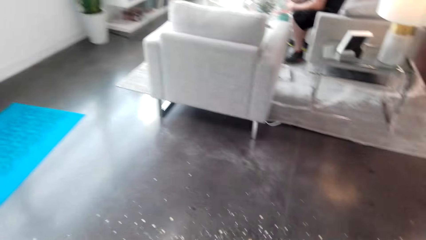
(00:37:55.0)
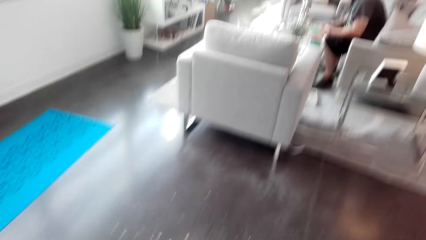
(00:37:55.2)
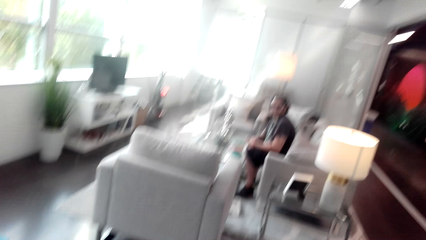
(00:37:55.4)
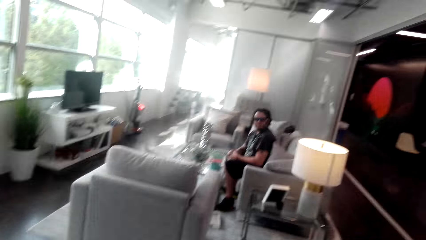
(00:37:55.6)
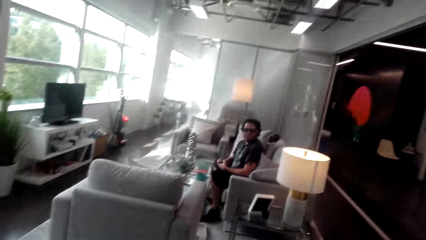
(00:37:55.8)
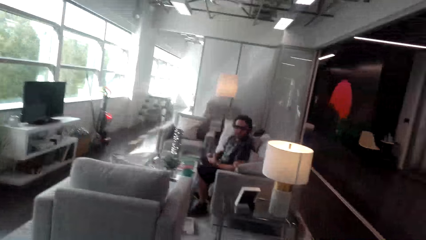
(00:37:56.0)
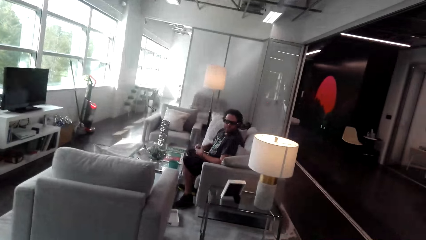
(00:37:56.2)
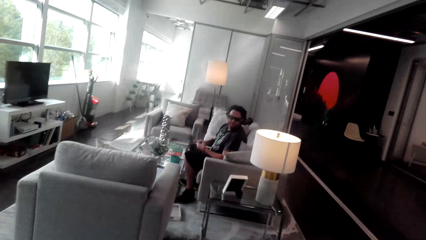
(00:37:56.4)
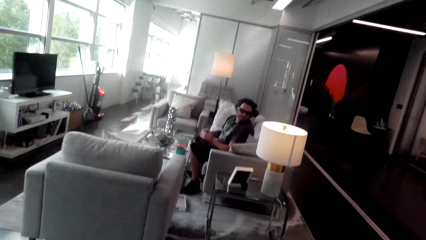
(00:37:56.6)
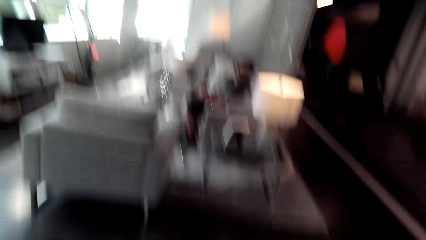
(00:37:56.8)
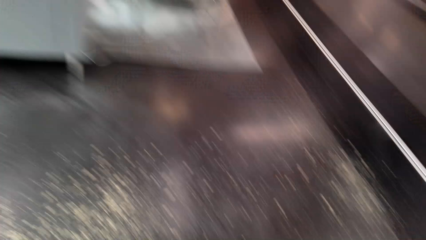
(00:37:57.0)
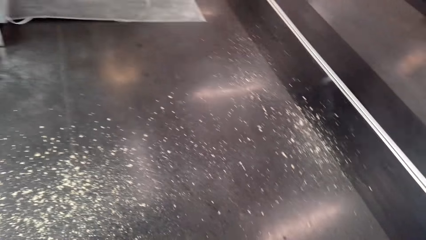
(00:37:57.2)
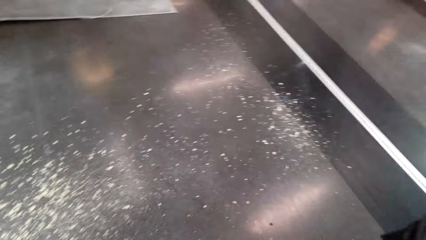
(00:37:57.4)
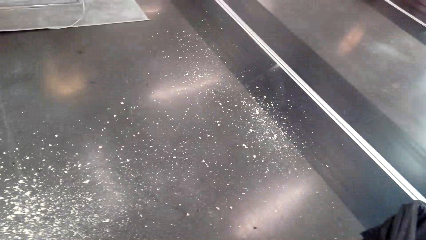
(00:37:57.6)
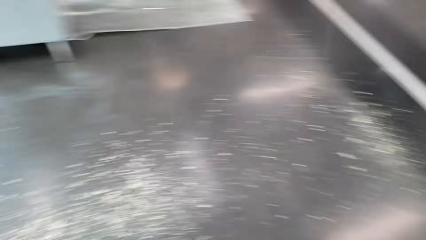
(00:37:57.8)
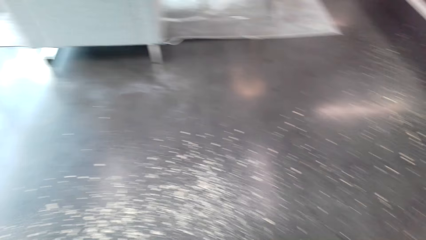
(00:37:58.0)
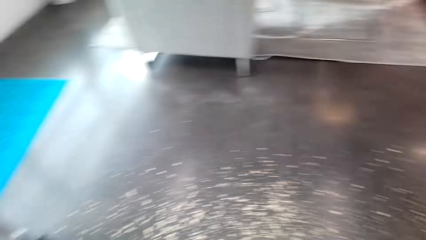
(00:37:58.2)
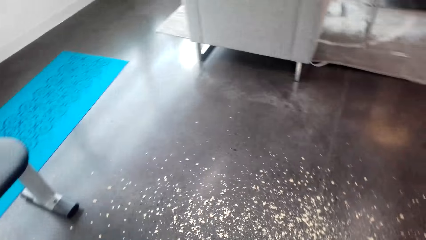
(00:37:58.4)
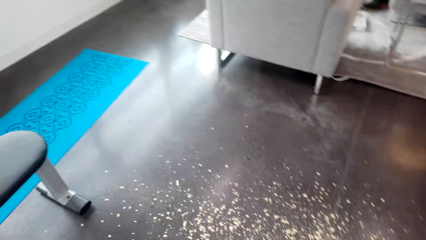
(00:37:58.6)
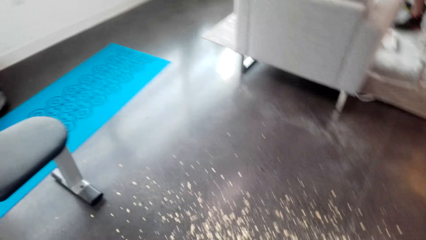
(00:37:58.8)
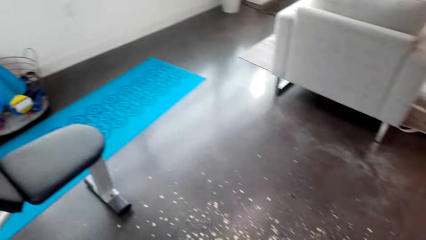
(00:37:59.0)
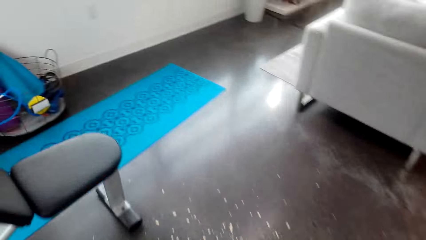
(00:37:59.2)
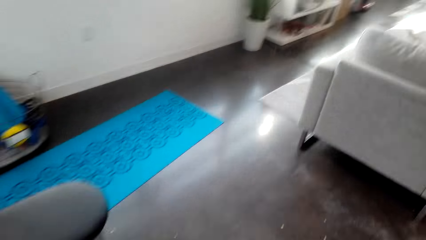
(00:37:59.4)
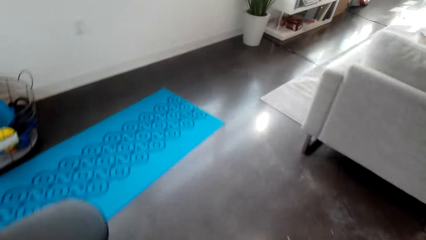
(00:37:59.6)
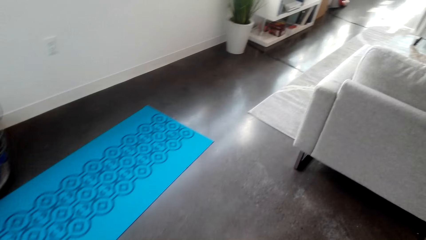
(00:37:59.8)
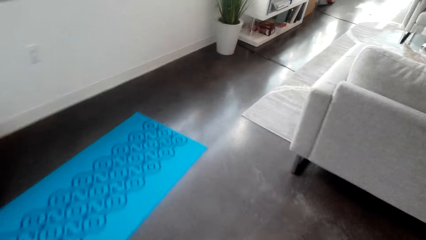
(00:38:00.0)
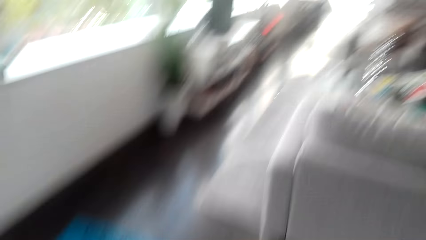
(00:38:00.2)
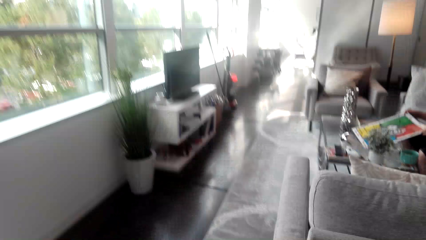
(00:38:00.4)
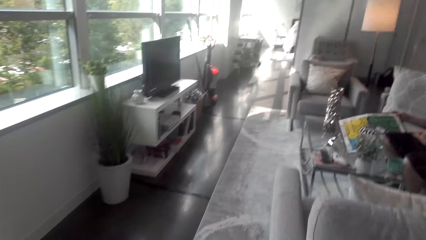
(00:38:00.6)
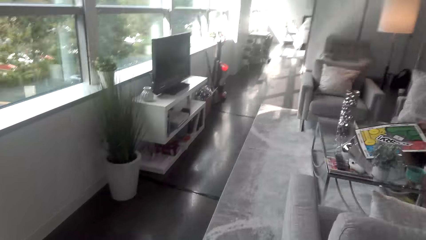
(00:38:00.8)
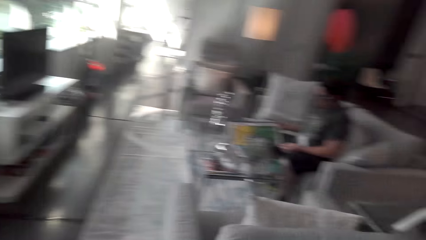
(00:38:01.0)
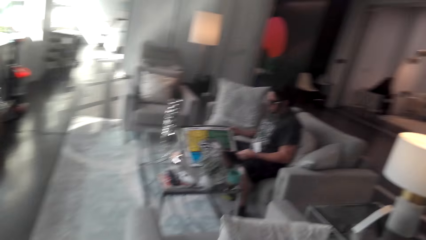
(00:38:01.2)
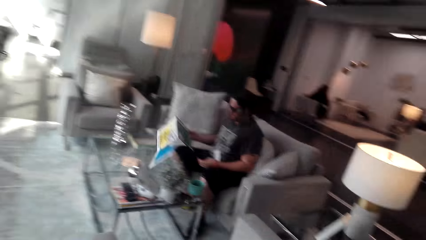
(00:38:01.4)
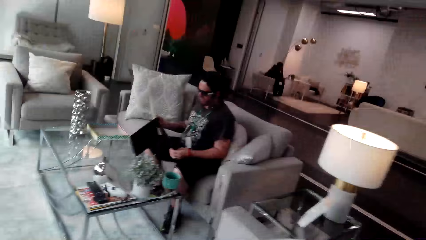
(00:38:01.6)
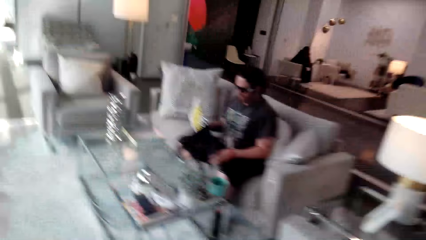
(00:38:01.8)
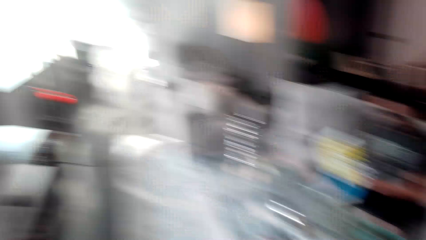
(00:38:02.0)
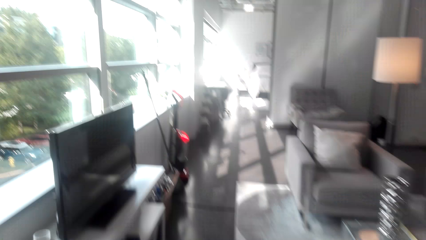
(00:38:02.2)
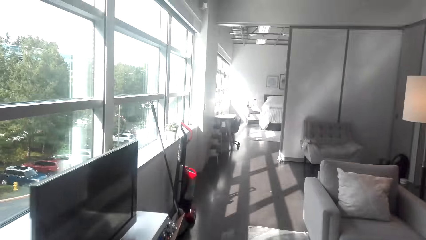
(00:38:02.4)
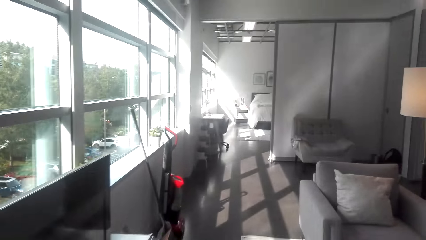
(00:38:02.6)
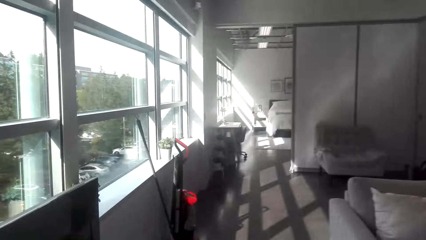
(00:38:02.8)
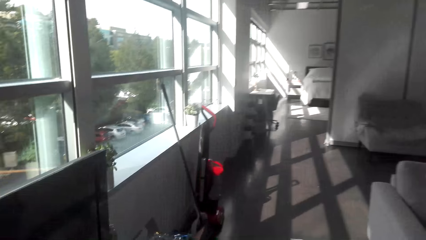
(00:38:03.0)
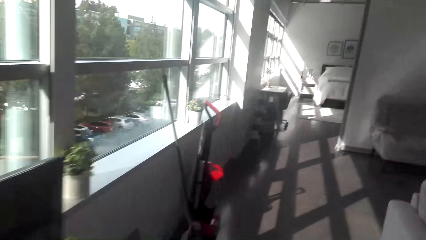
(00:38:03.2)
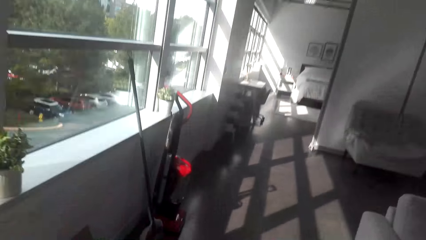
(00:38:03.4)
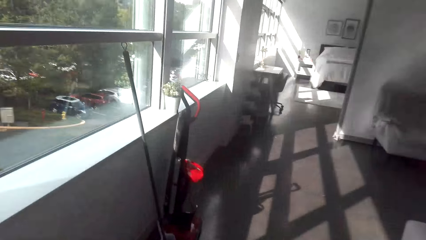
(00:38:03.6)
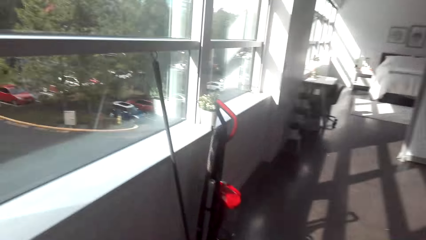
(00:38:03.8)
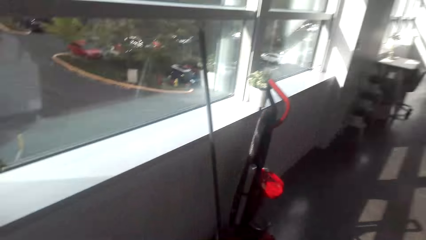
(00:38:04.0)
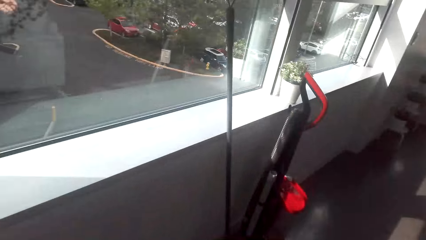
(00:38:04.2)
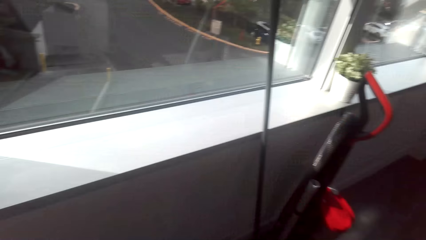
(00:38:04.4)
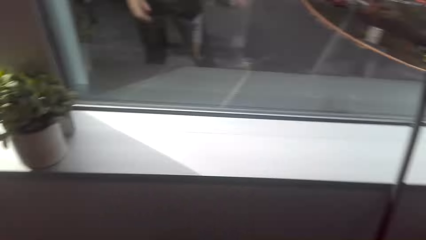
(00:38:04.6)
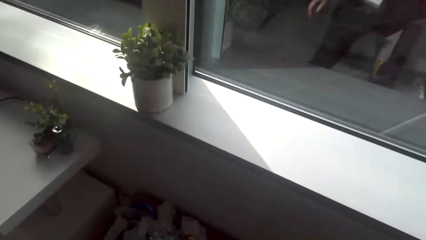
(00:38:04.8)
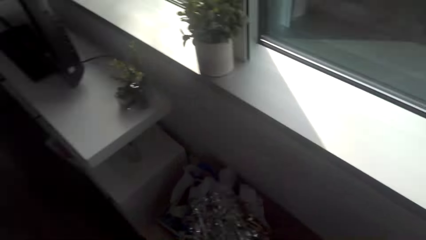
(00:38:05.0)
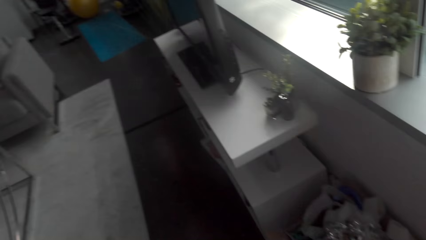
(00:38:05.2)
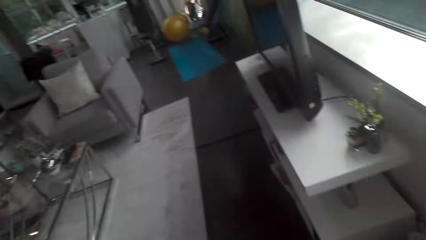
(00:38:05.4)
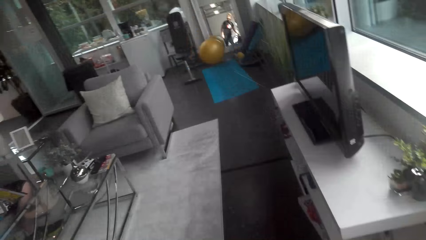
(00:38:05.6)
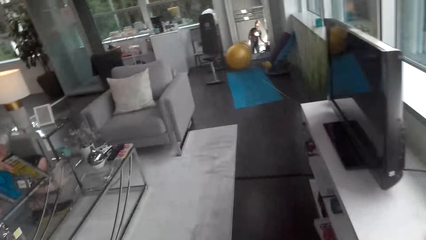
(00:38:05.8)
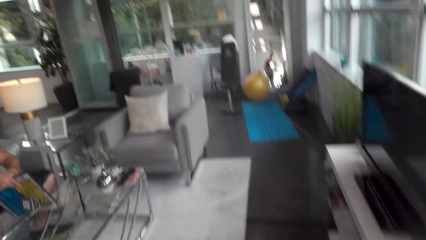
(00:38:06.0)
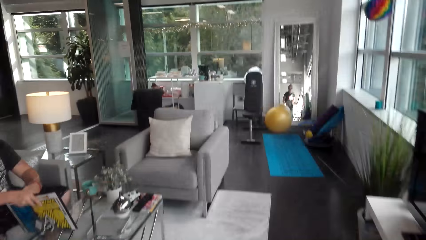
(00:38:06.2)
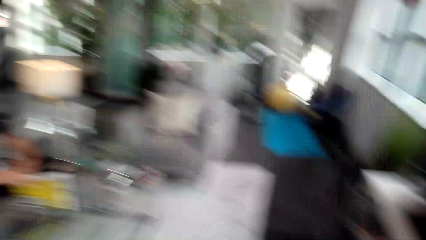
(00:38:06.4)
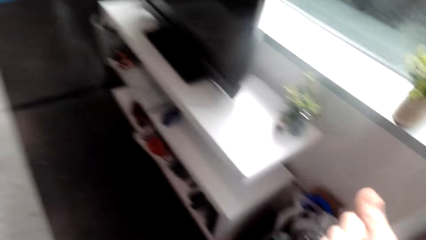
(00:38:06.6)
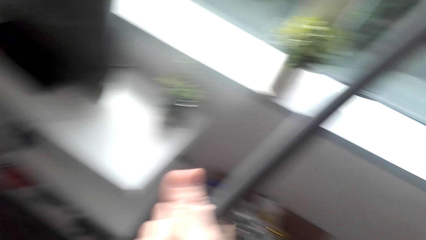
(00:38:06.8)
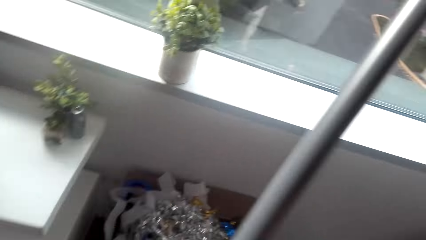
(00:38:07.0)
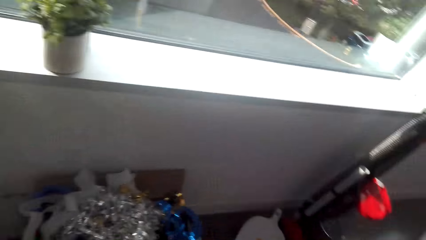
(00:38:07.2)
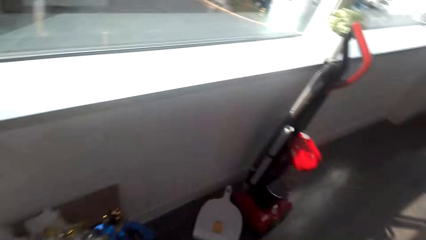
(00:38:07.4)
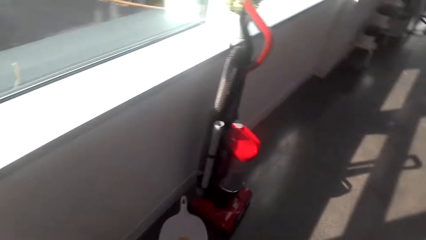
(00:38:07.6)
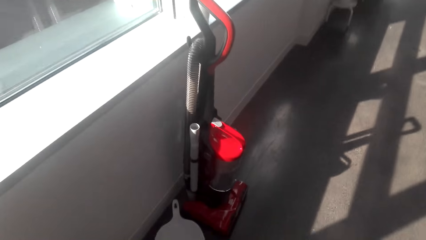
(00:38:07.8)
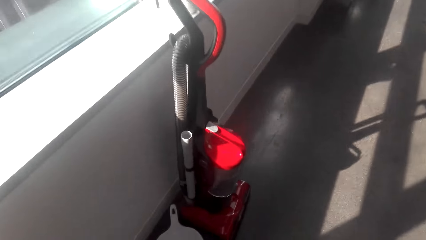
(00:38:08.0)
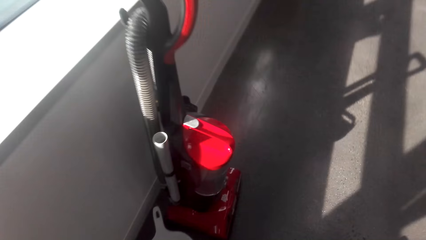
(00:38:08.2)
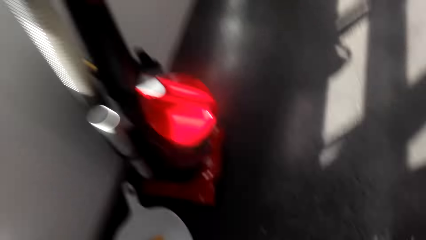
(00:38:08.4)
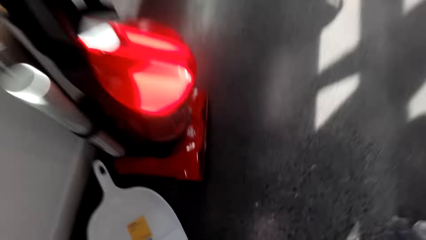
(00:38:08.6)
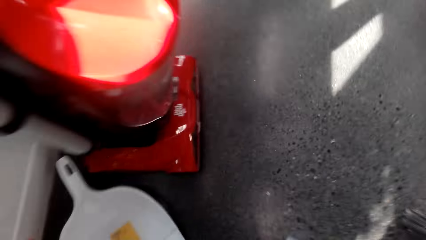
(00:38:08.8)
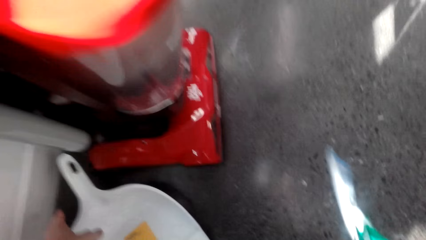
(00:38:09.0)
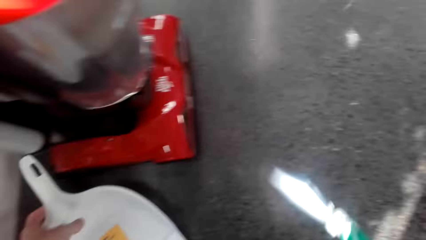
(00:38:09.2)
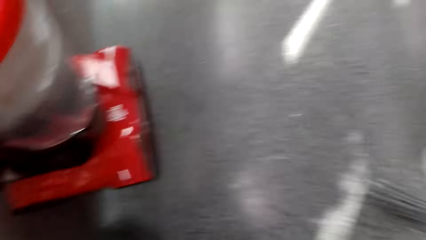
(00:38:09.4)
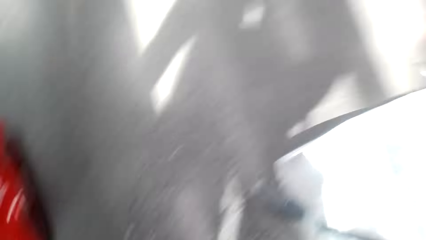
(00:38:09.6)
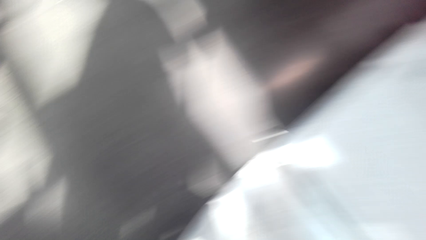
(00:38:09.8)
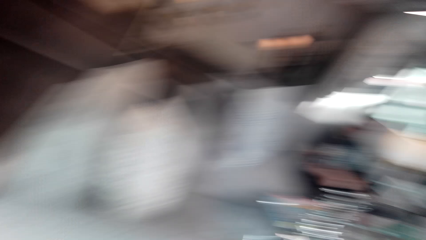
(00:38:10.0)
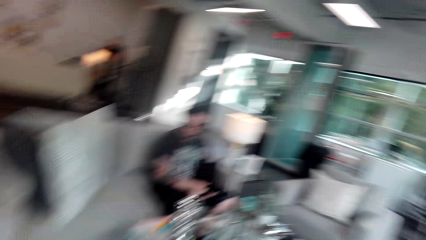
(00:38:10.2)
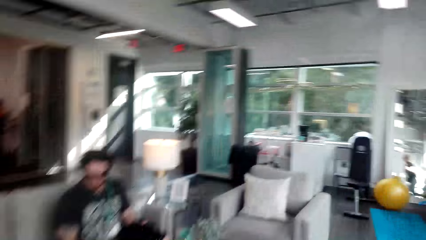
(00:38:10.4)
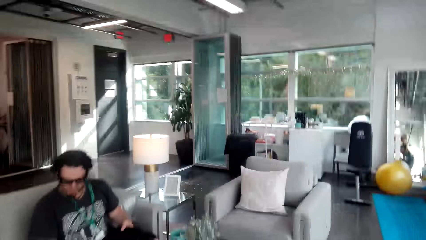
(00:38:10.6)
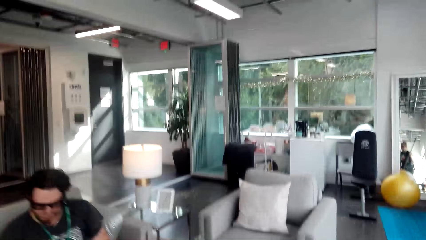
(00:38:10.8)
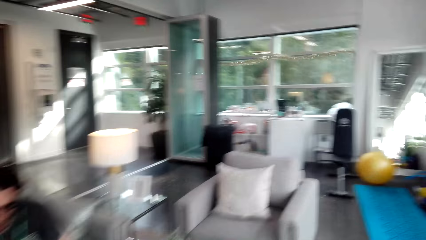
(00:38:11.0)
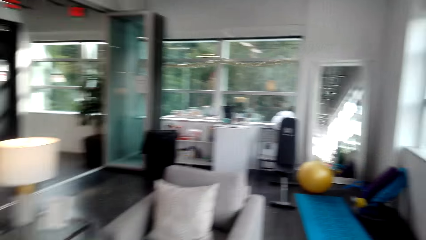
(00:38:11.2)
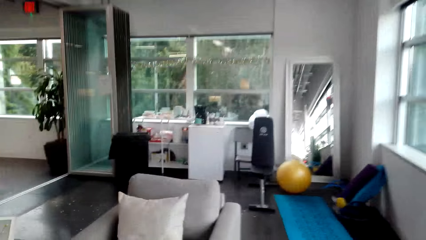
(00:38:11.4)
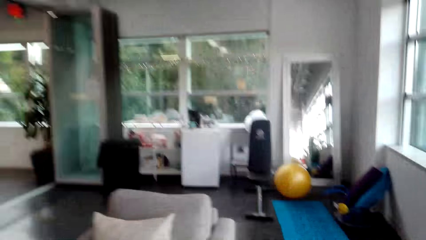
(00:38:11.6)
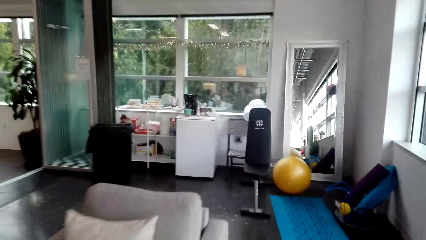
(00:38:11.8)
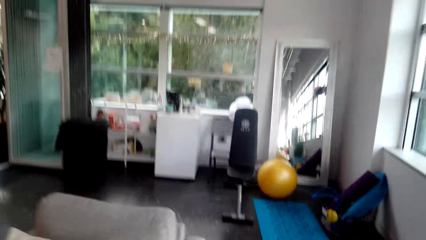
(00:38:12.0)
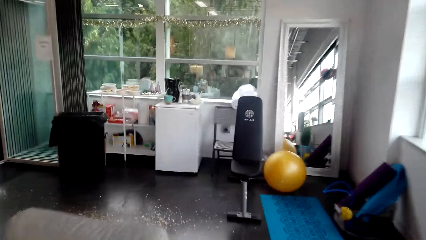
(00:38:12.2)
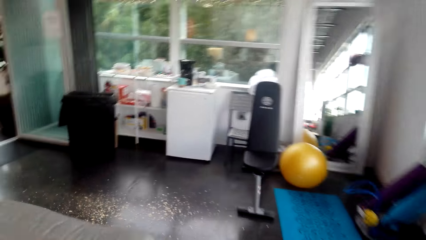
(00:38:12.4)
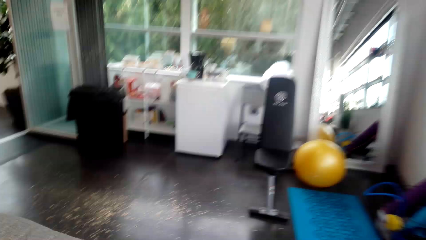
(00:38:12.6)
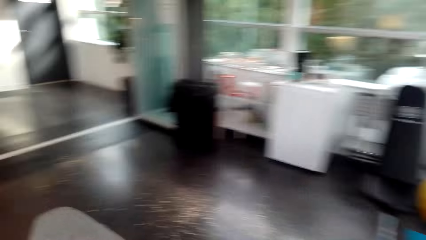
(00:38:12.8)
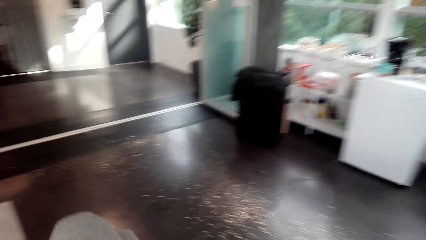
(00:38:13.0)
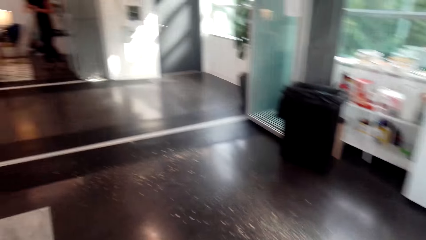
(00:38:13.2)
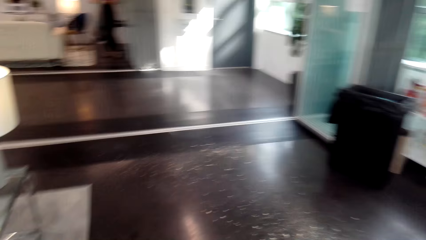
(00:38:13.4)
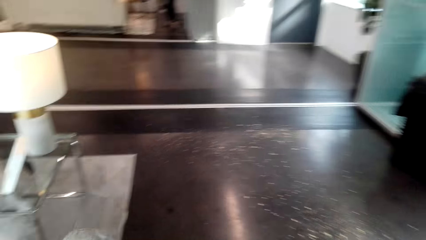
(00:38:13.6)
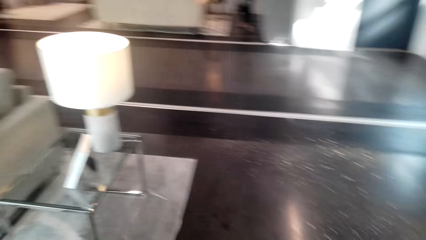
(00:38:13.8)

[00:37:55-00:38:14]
The camera wearer converses with a man. They walk around the house. The man converses with the camera wearer. The camera wearer picks up the broom. They pick up the dustpan and walk around the house.
